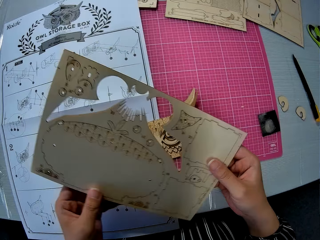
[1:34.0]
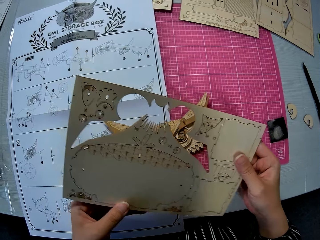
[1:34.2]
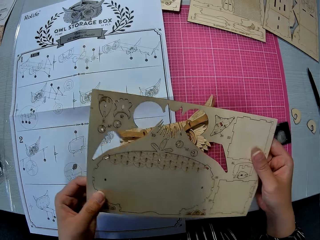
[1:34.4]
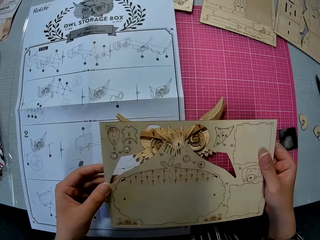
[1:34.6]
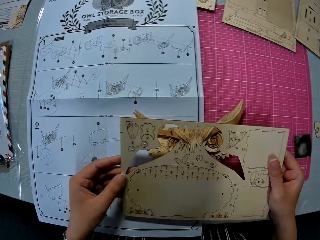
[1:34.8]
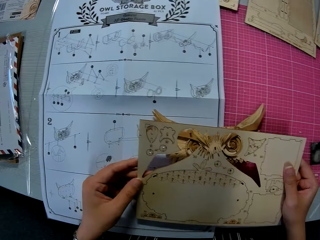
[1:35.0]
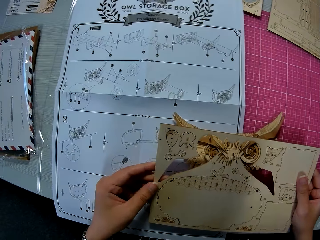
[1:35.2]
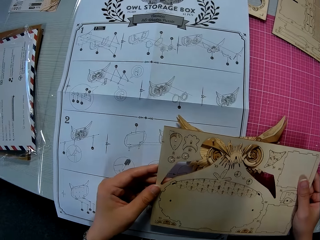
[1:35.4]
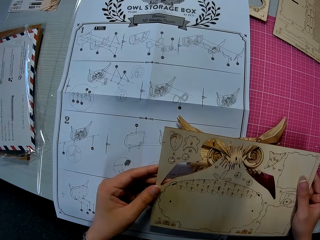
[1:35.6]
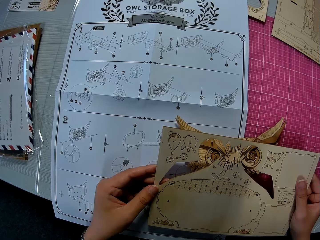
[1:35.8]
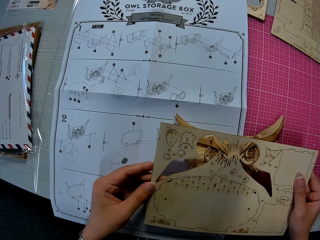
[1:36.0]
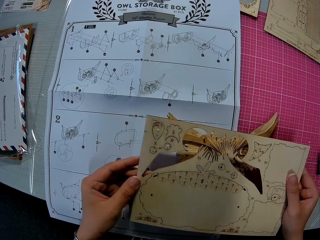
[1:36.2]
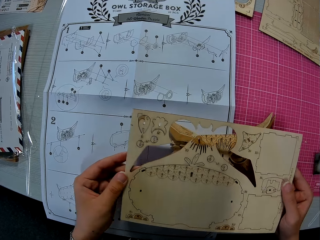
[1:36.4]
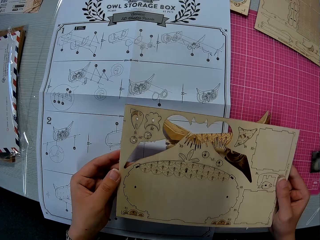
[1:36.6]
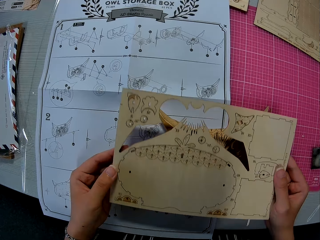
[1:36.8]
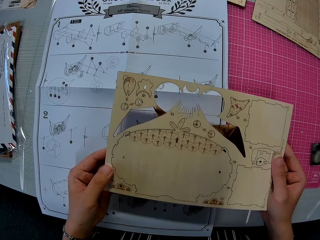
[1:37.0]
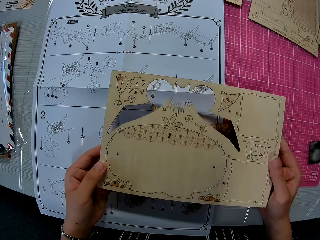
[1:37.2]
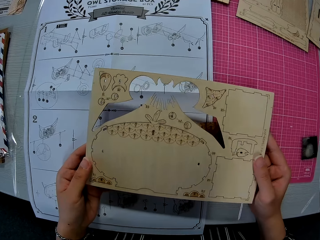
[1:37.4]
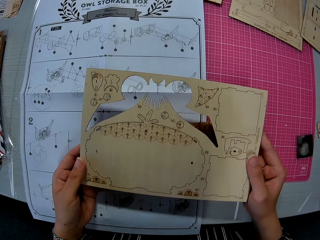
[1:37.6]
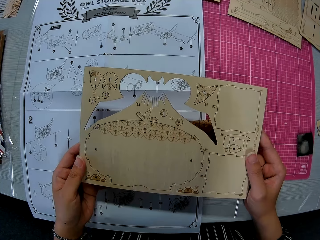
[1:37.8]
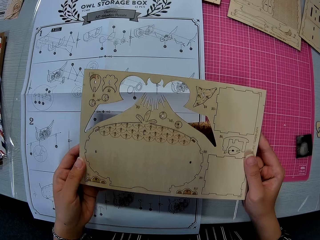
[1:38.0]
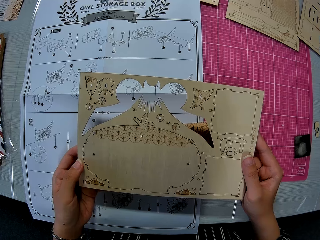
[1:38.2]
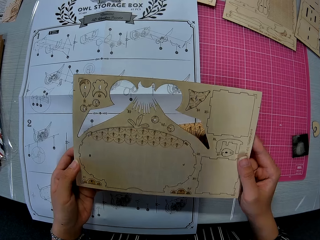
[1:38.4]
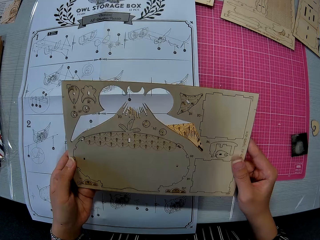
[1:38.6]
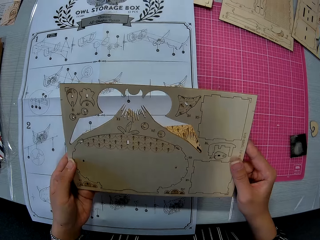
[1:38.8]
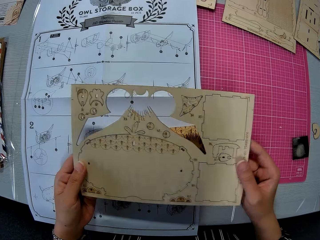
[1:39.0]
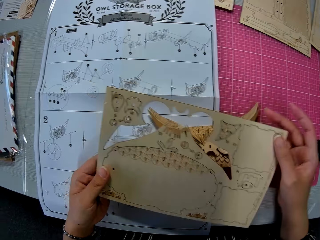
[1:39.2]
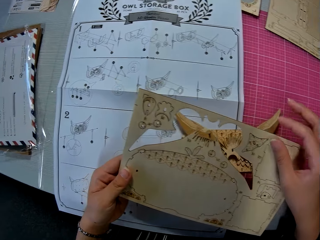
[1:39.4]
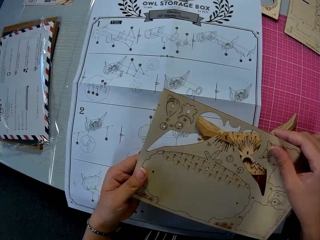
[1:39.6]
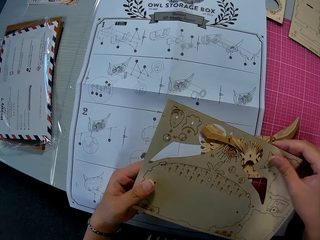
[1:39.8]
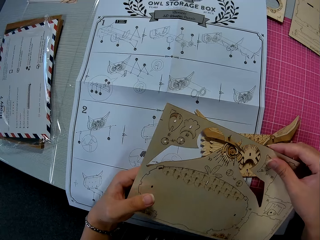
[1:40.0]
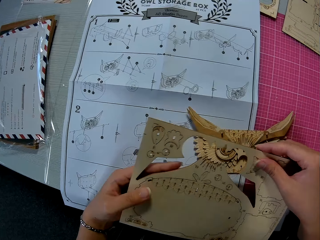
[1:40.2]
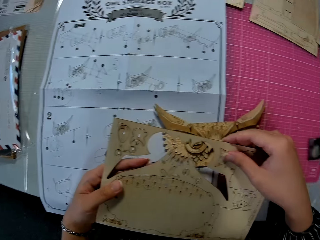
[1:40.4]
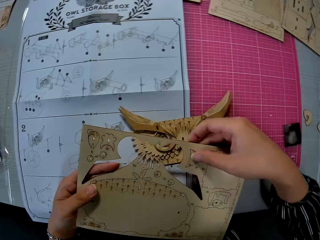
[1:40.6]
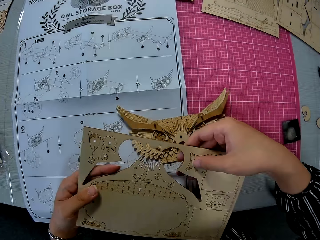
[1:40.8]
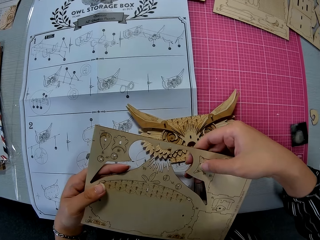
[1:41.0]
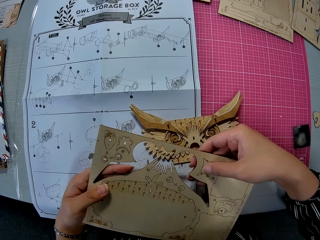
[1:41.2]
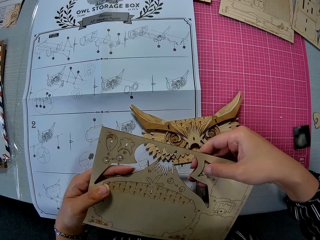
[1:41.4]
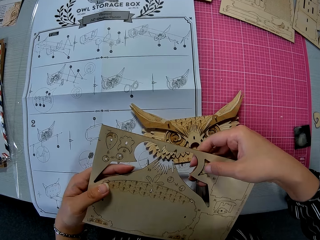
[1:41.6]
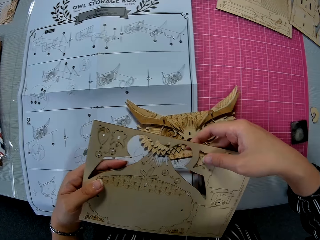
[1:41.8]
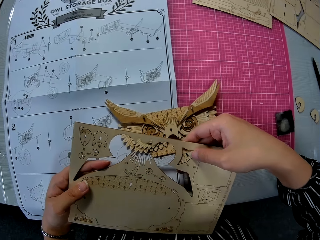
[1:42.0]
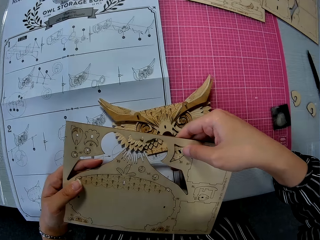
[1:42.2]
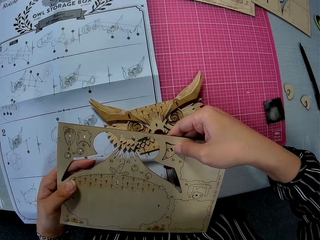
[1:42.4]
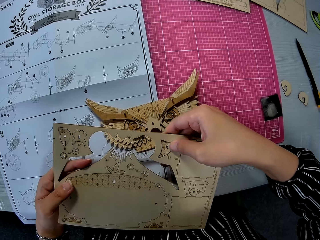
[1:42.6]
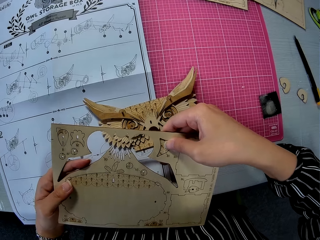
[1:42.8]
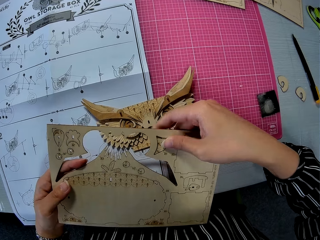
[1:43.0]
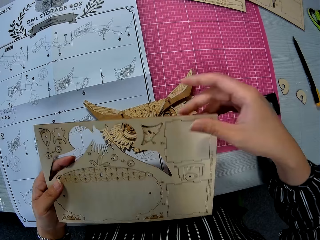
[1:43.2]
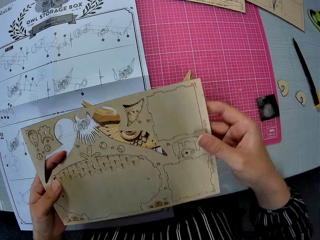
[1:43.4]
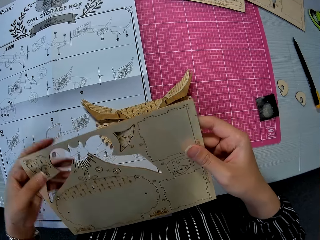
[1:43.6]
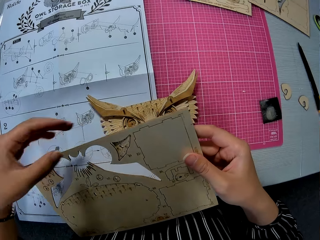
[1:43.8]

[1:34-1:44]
The camera wearer holds the wooden puzzle sheet with both hands. She turns the laser cut craft kit. She moves the laser cut craft kit. She detaches a piece from the wooden puzzle sheet in her hand.

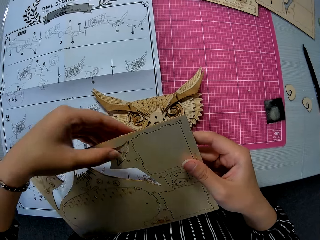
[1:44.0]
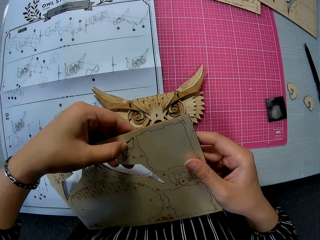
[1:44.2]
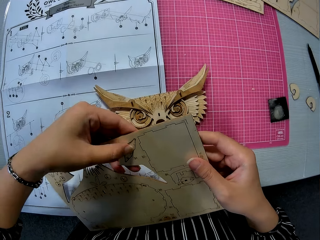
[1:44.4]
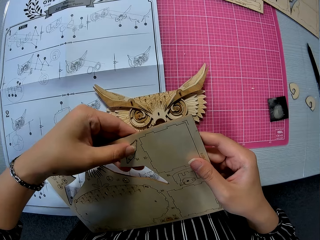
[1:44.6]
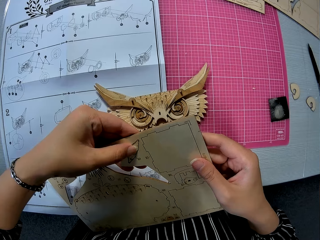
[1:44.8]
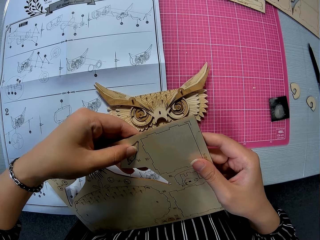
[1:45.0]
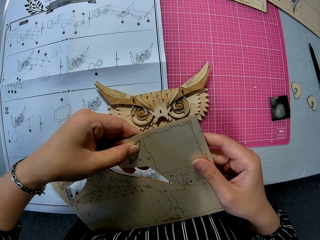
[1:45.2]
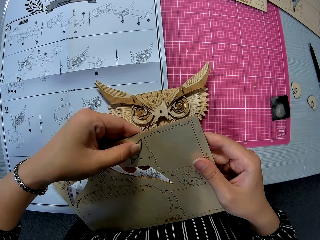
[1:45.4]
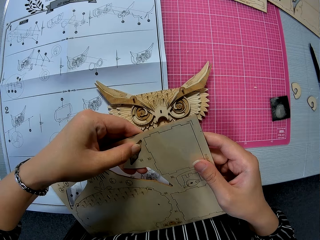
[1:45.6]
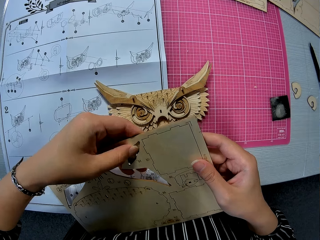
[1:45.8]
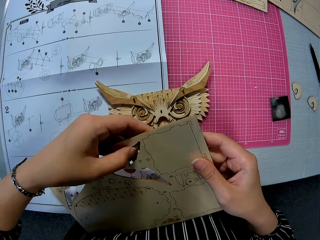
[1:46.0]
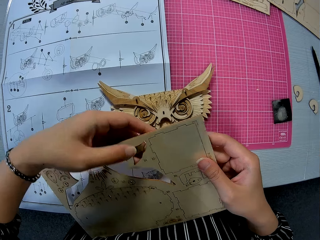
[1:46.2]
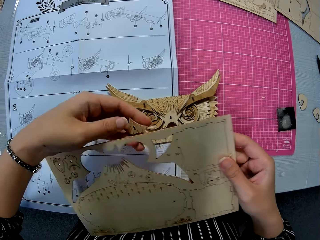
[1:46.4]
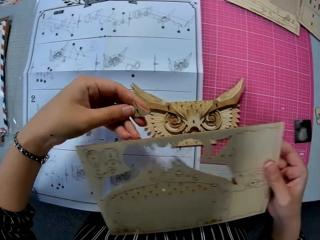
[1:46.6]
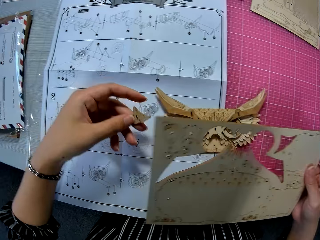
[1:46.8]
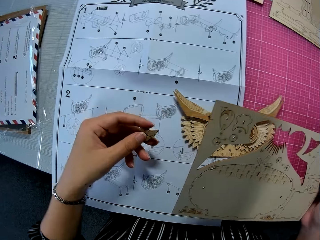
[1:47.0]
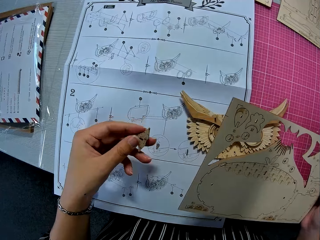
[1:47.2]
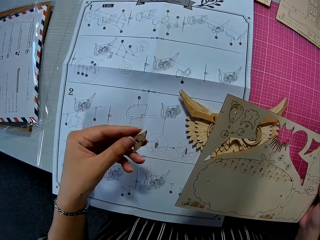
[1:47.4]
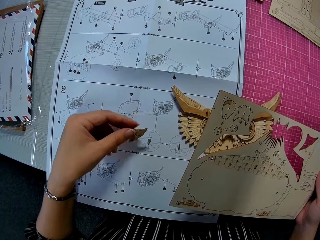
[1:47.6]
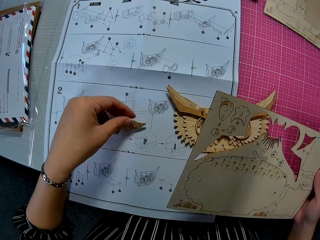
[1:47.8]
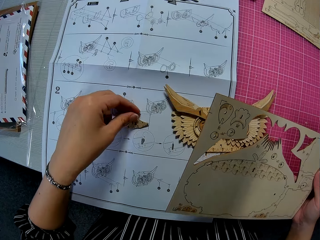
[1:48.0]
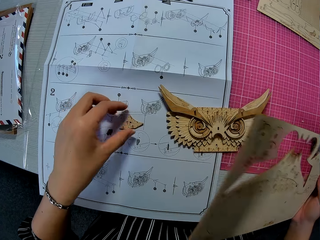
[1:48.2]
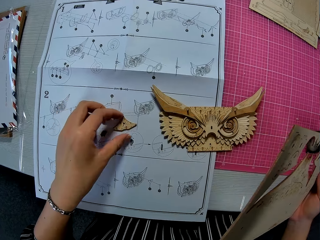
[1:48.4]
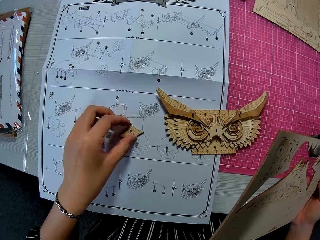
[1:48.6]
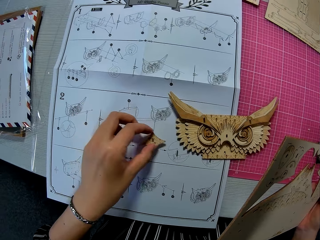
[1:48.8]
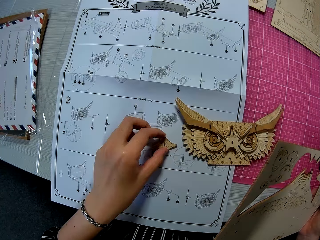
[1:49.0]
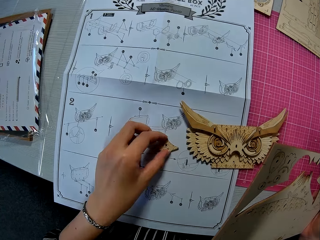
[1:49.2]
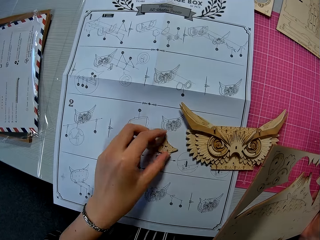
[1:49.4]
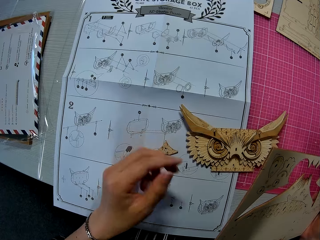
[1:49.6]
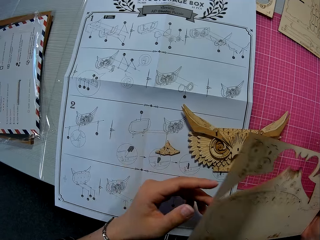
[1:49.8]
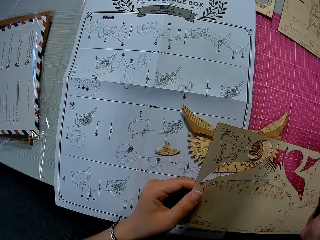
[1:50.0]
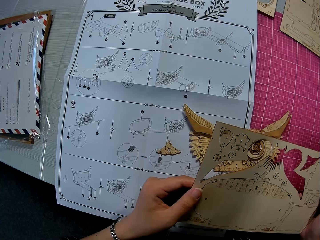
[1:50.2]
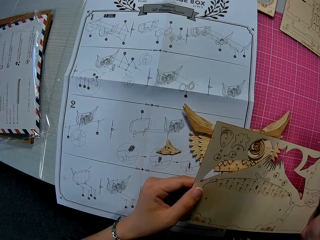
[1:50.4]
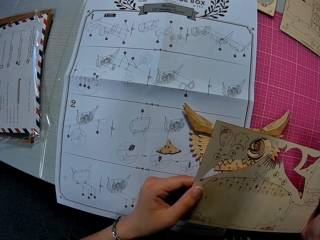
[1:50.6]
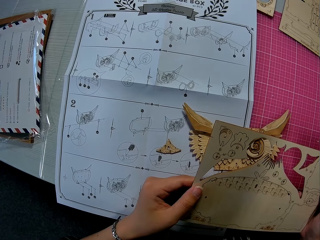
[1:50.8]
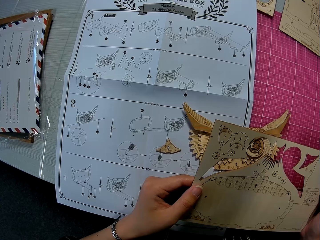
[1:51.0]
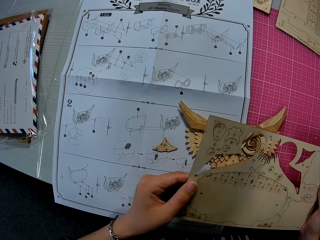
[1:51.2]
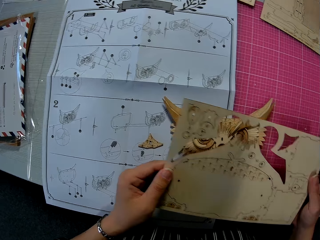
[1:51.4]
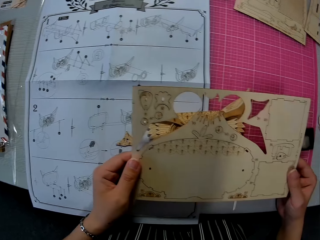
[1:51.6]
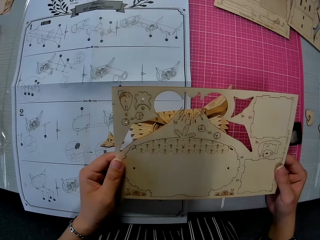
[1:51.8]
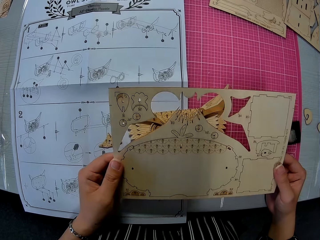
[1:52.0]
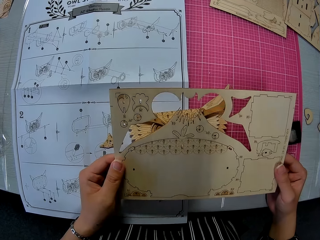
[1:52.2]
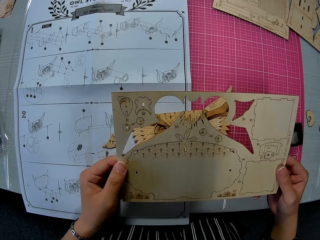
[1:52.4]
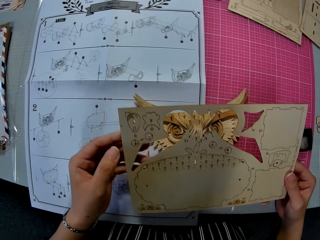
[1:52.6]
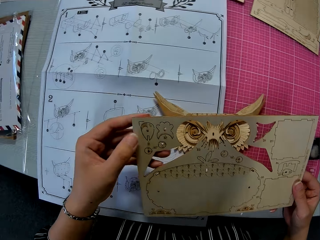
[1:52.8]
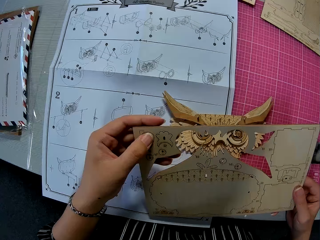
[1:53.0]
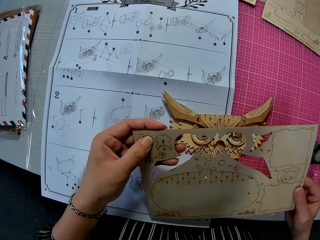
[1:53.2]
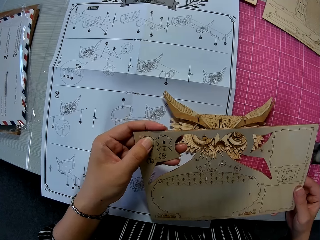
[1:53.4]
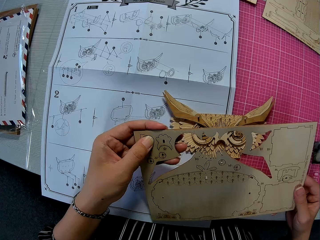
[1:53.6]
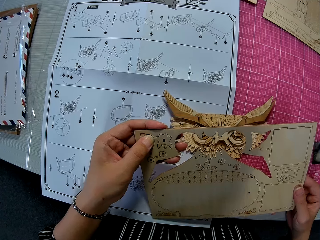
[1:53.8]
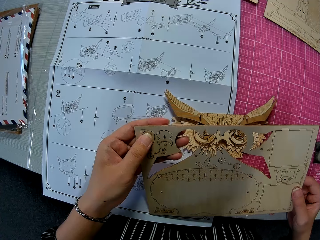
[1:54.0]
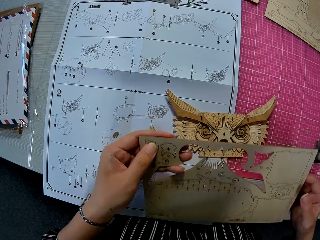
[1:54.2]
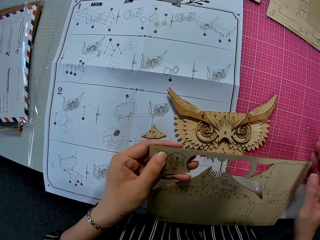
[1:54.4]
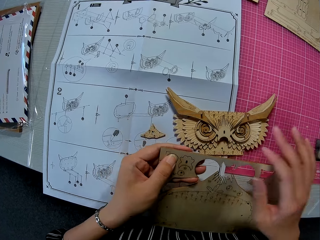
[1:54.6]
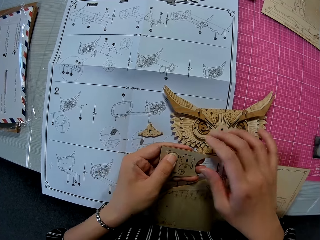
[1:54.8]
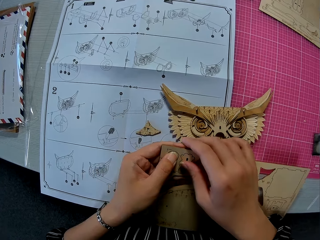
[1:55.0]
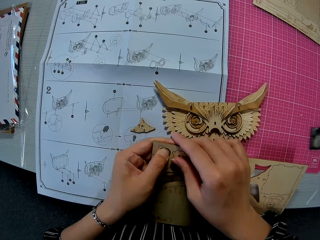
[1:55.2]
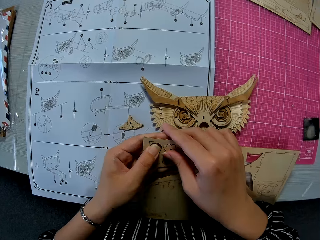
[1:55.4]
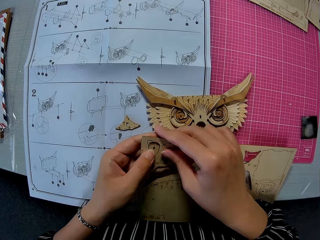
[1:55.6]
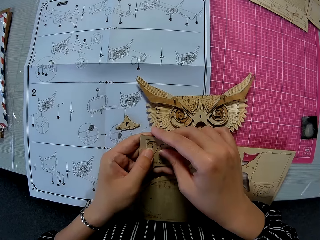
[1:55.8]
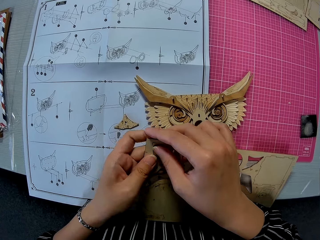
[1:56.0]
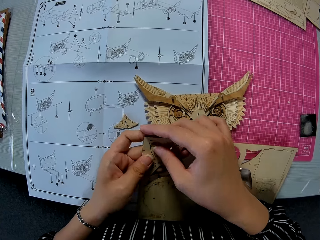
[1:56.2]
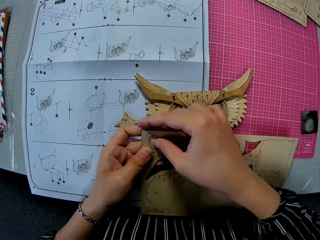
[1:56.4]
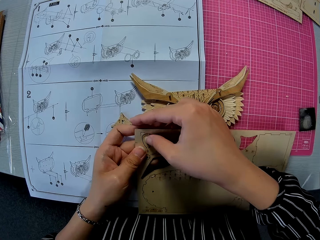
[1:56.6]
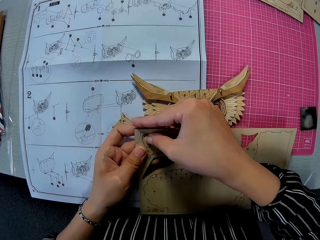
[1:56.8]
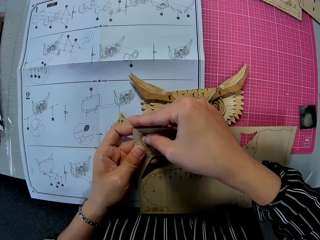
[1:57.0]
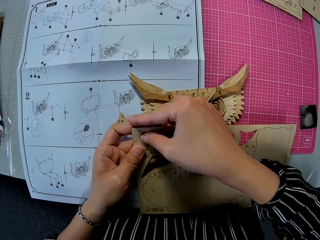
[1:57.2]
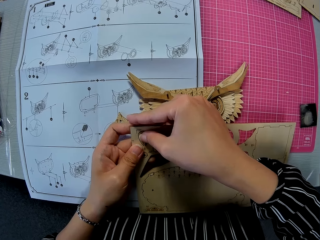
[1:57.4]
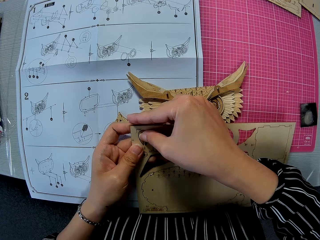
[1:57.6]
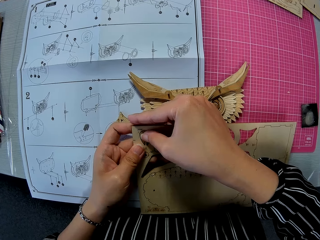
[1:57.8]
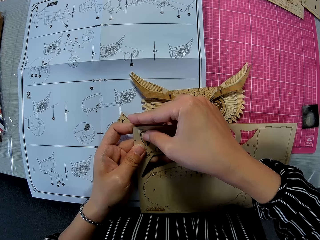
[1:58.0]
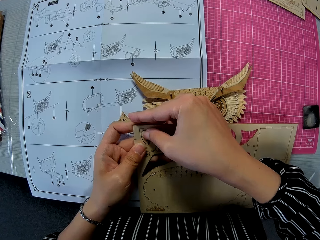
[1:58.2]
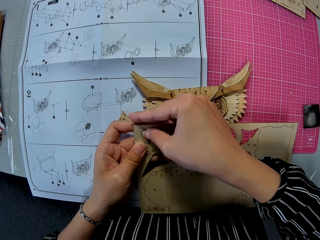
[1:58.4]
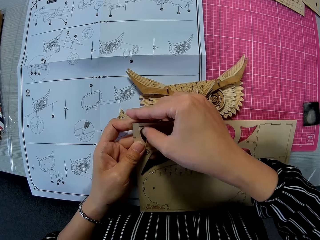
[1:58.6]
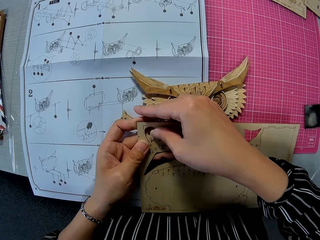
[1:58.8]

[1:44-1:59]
The camera wearer turns the laser cut craft kit. She removes a piece of the laser cut craft. She drops the wooden puzzle sheet piece or laser cut craft on the table. She moves her hand. She moves the laser cut craft. She moves her hand. She holds the wooden puzzle sheet with both hands. She turns the laser cut craft kit. She presses the laser cut craft. She detaches a piece from the wooden puzzle sheet in her hand.
